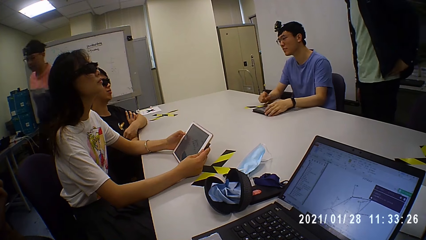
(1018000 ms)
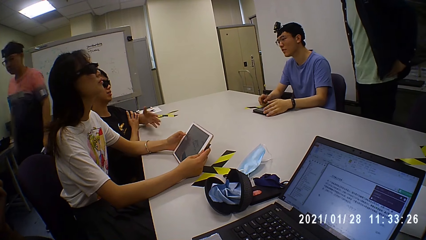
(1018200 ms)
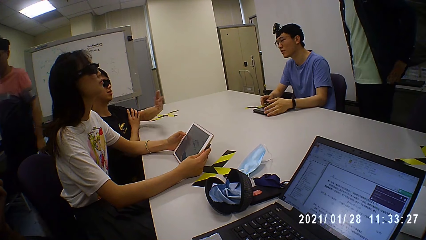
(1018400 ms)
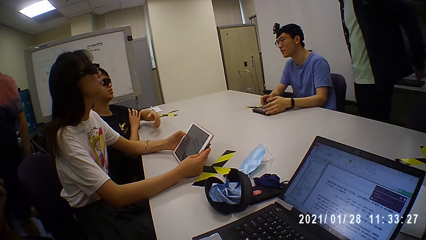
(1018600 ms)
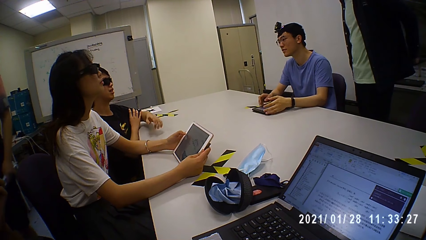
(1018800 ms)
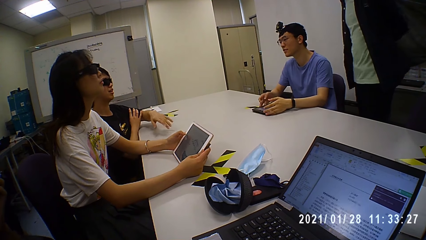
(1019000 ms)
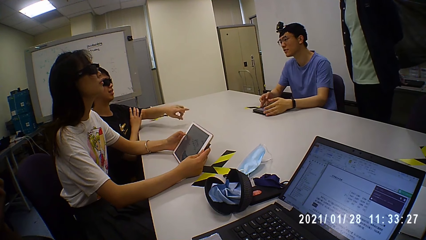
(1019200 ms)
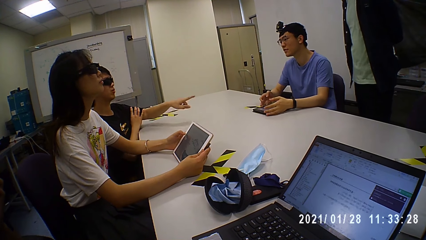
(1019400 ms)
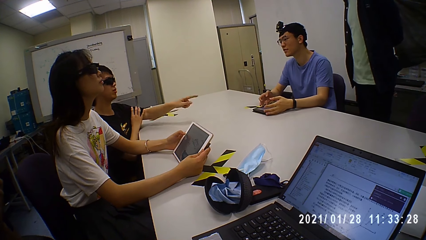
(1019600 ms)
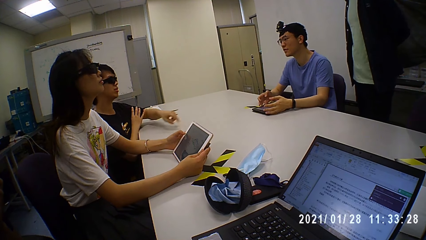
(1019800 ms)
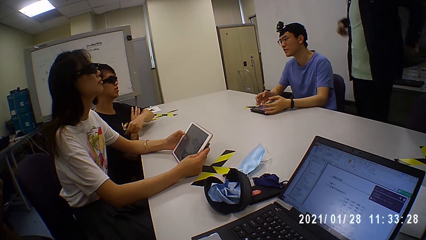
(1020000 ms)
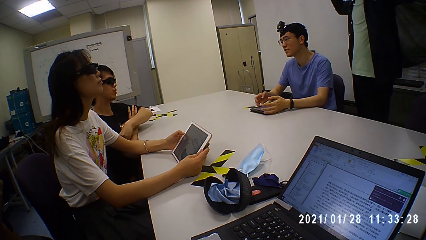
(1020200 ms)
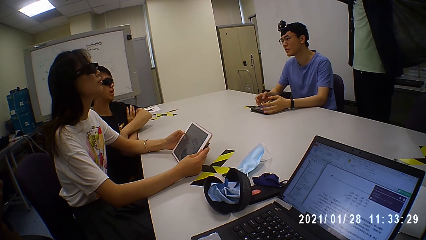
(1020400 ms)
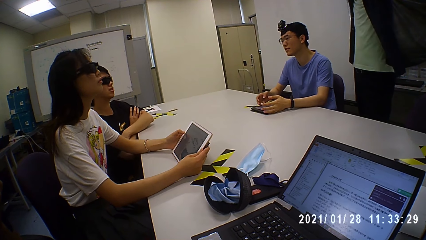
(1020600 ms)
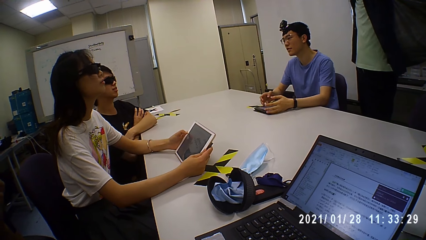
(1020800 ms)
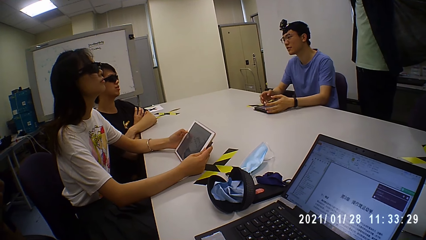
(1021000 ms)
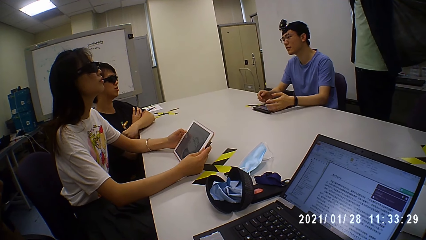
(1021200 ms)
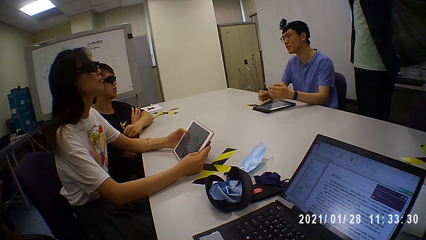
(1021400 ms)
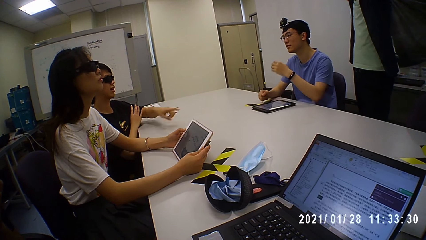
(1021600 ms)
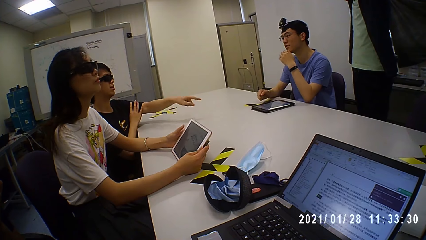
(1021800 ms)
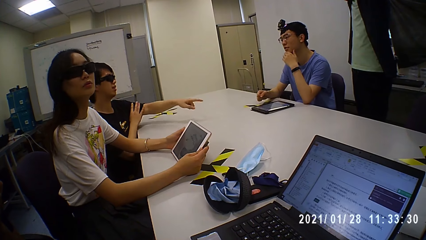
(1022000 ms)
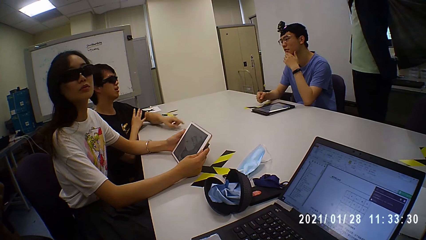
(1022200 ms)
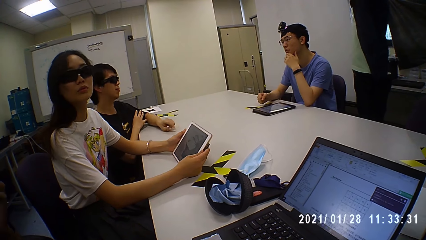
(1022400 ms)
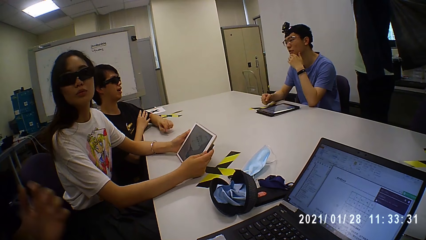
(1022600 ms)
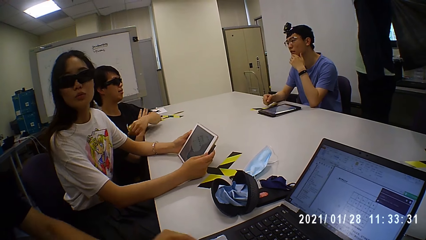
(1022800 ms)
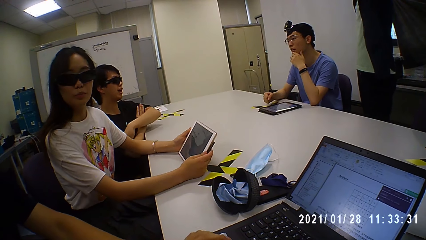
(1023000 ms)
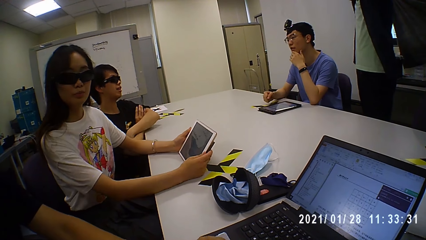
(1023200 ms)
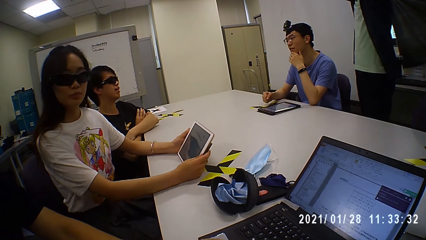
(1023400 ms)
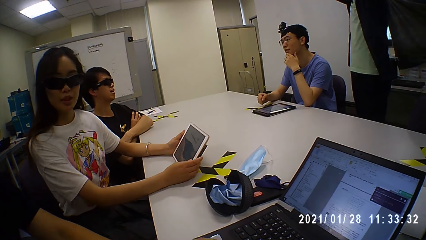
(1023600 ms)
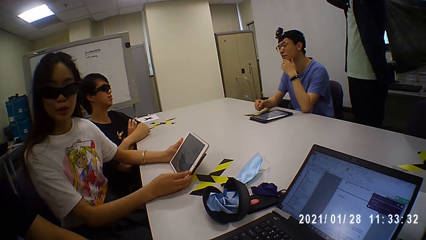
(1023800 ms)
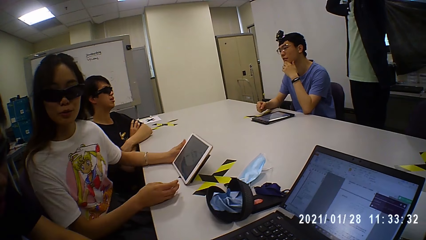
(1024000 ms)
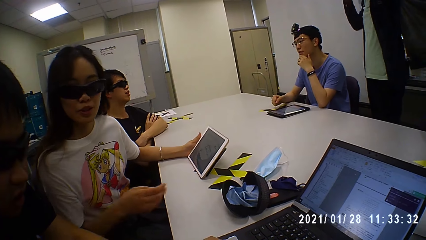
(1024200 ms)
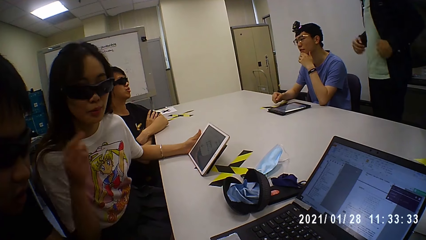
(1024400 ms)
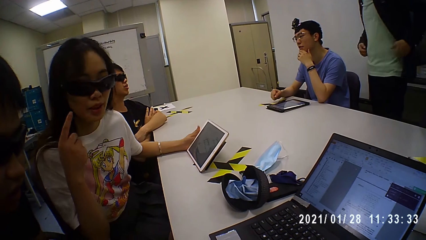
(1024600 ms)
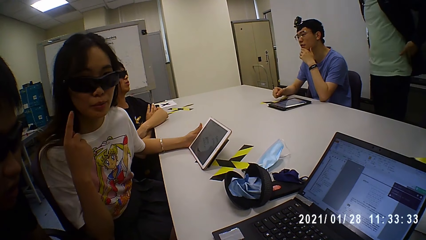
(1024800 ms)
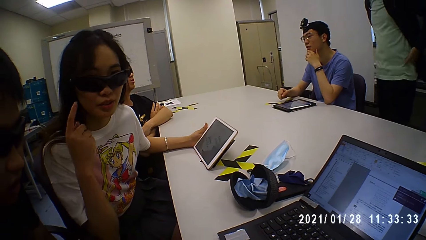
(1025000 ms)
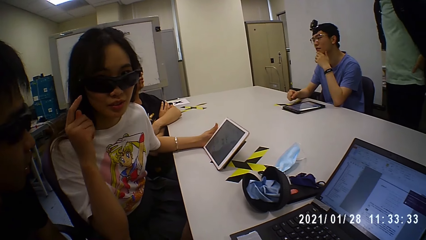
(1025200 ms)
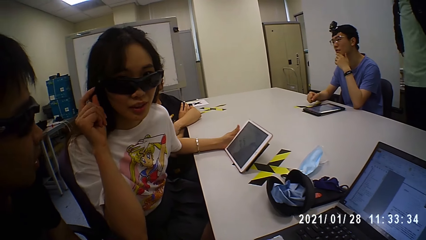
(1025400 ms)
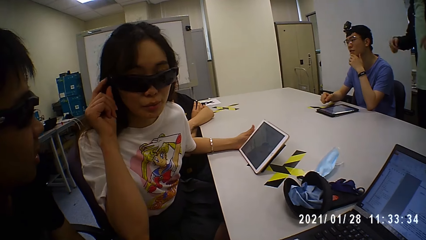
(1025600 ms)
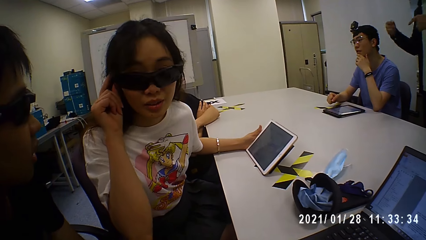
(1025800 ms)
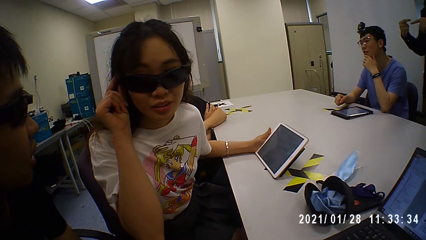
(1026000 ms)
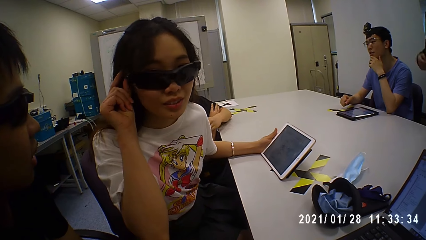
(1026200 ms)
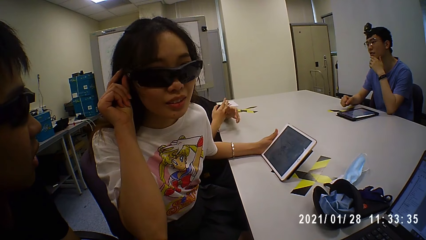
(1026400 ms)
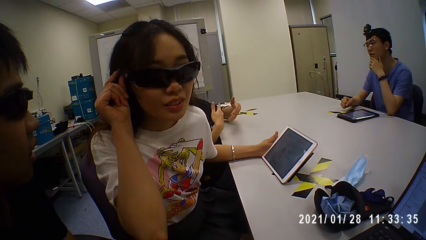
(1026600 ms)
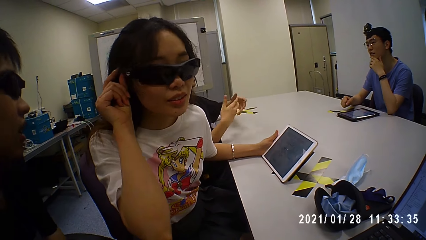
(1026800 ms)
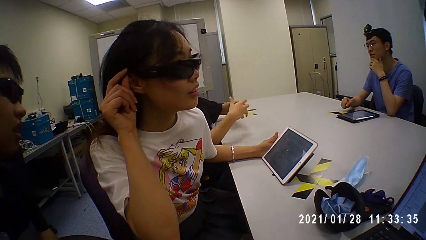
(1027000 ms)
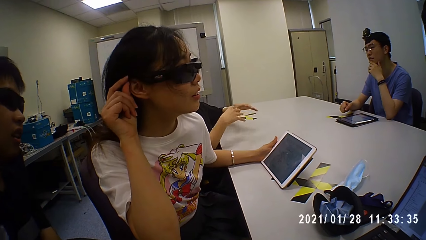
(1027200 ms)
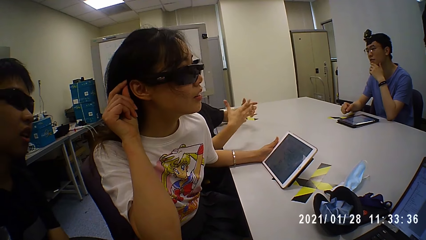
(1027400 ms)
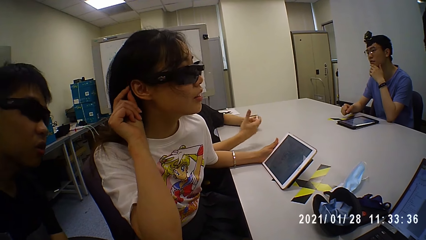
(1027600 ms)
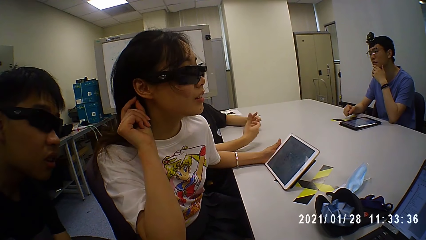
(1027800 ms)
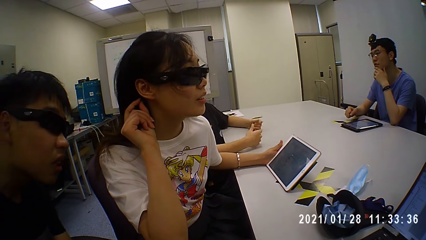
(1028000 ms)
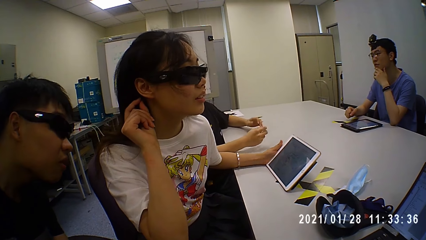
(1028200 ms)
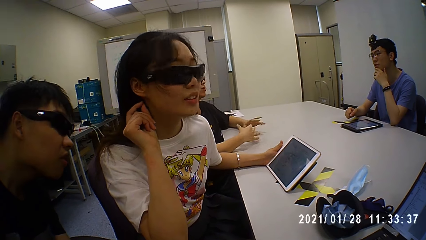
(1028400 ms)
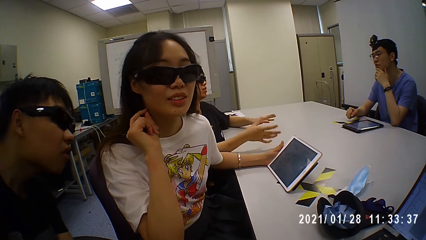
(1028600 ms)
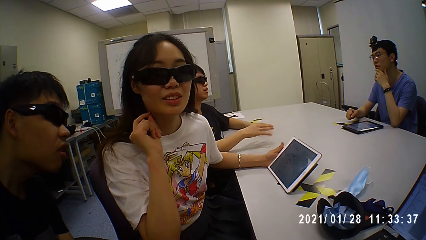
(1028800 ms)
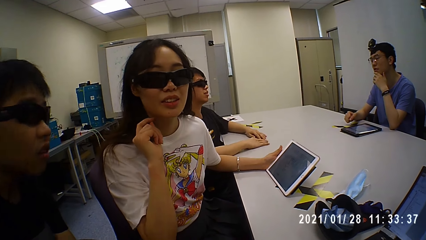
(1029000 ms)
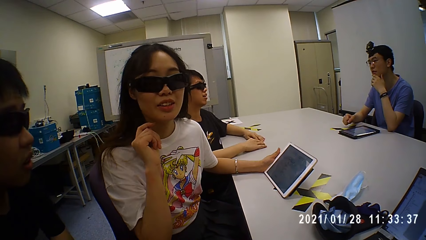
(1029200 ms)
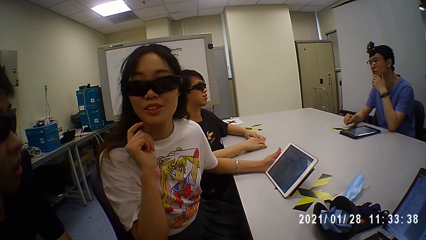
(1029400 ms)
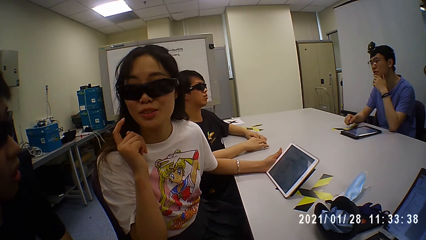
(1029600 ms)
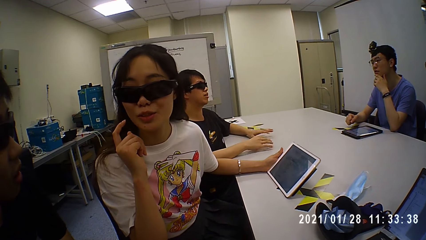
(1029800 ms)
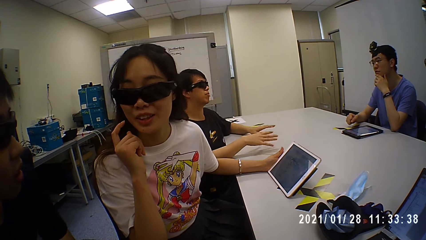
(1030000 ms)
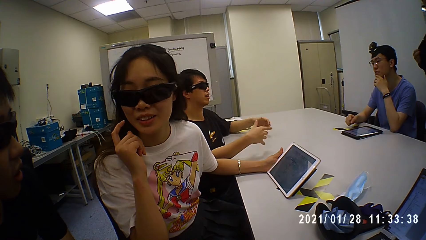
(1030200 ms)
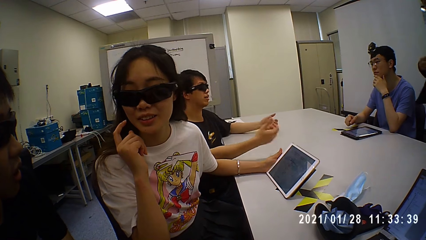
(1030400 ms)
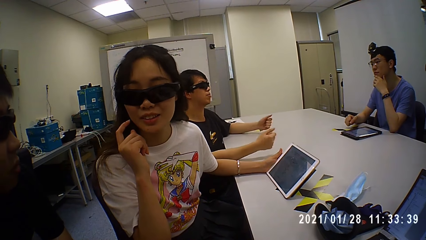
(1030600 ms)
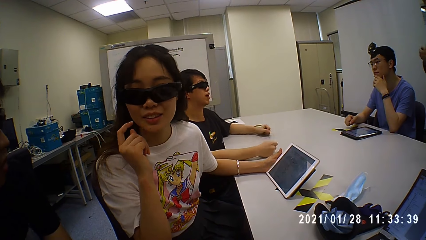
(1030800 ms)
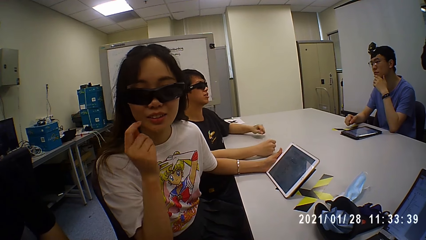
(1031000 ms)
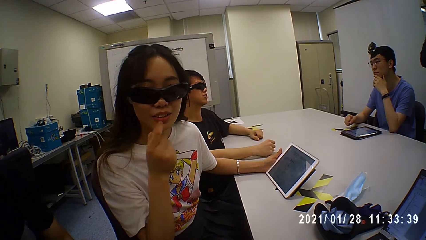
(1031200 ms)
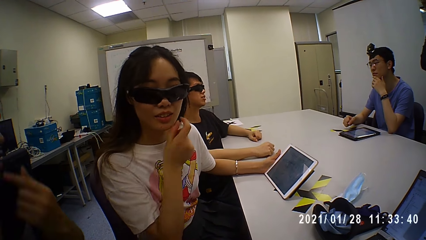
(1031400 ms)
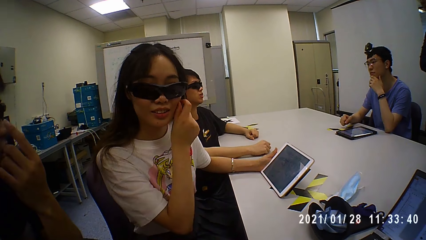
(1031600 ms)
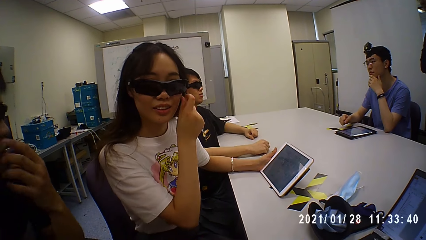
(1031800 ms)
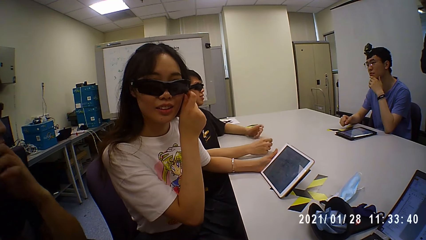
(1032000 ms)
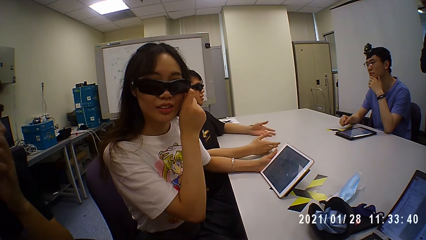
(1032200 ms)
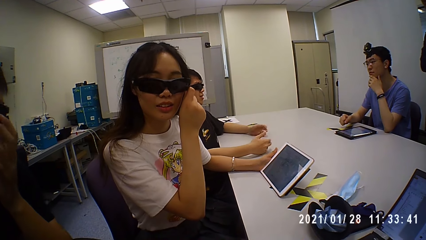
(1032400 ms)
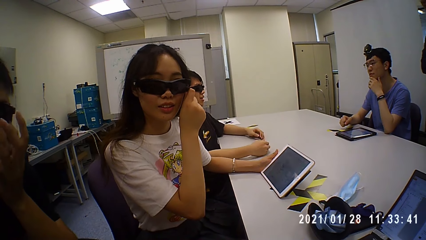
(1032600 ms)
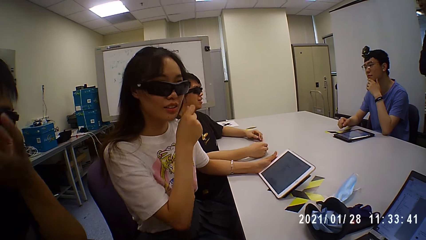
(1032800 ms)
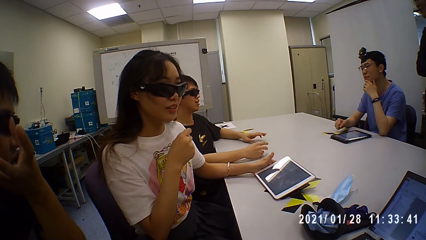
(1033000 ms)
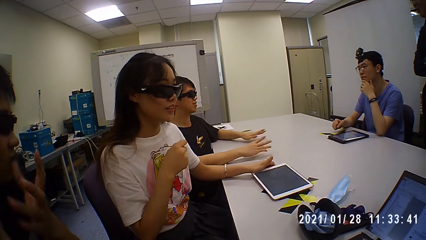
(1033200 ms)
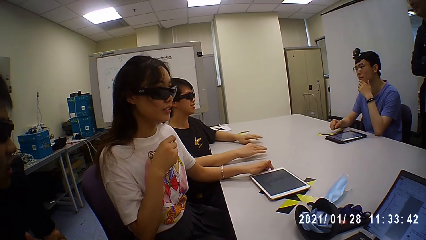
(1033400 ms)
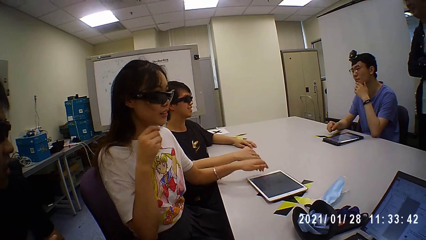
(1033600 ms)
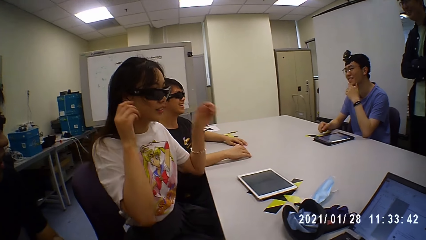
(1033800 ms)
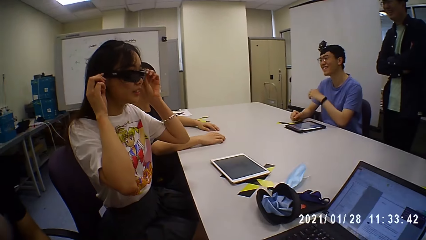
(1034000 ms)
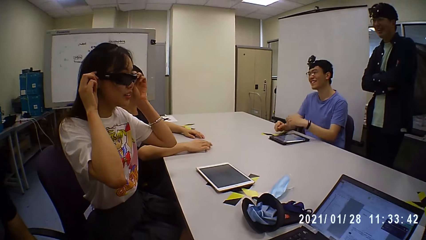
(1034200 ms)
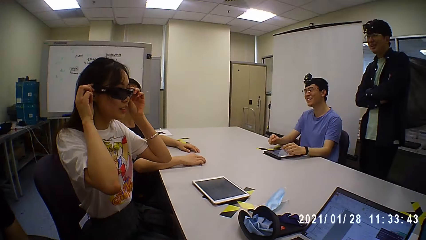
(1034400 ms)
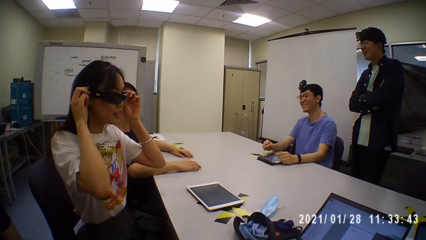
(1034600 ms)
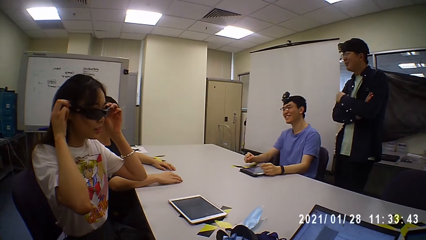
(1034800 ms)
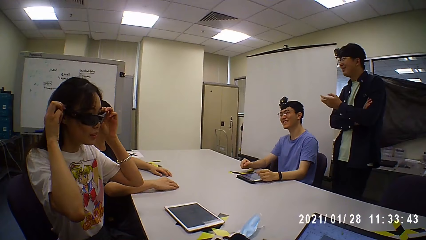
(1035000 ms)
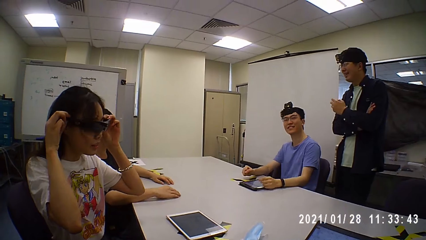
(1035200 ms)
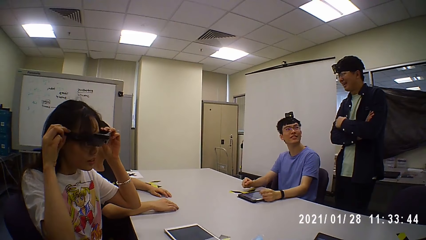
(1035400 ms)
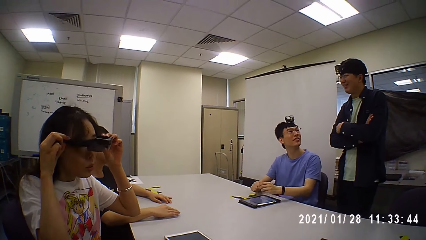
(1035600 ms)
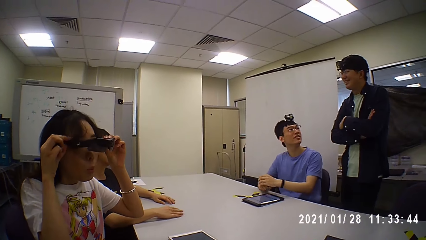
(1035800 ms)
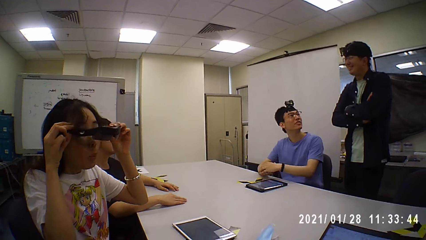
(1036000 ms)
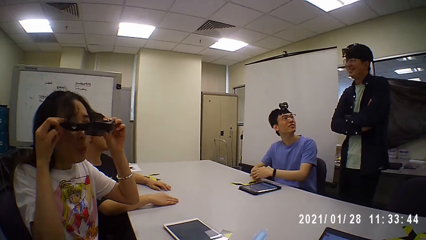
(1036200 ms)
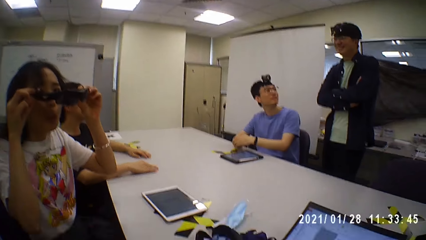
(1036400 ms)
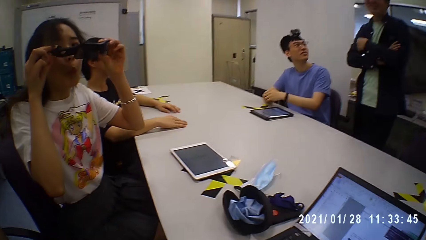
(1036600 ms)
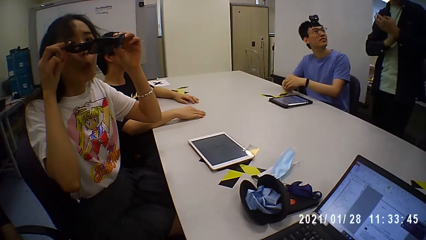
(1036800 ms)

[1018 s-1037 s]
A man moves around. Another man moves a tablet on the table with both hands. A third man sways a hand, crosses a hand, points at the table and crosses hands. The woman holds the tablet with her left hand. The camera wearer converses with the woman. The woman points at her face. She touches her glasses with her right hand. She adjusts the glasses. The third man sways a hand, lays a hand on the table and sways a hand. The woman touches the glasses. She drops the tablet on the table with her left hand. She adjusts the glasses. She removes the glasses from her face with both hands.
